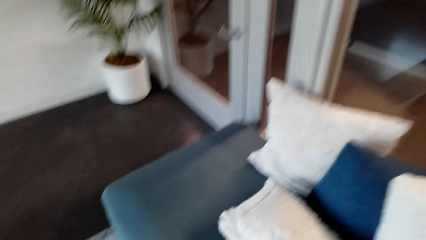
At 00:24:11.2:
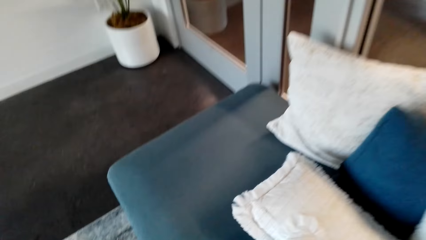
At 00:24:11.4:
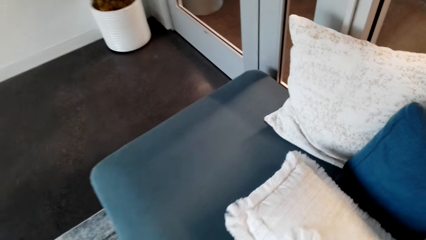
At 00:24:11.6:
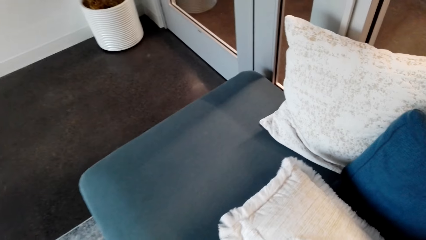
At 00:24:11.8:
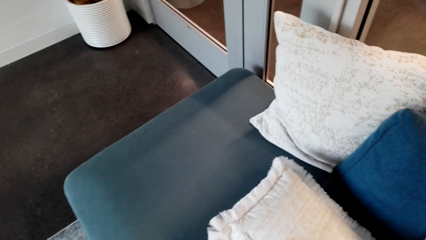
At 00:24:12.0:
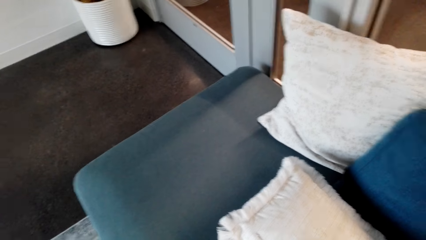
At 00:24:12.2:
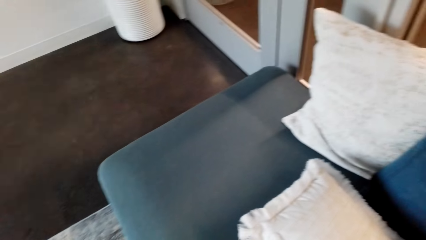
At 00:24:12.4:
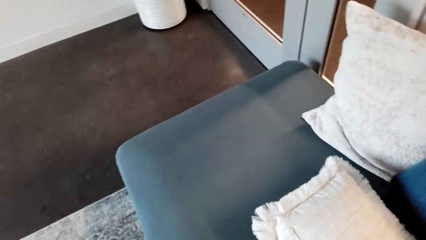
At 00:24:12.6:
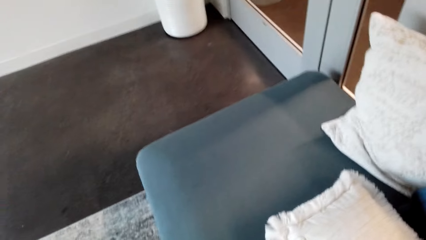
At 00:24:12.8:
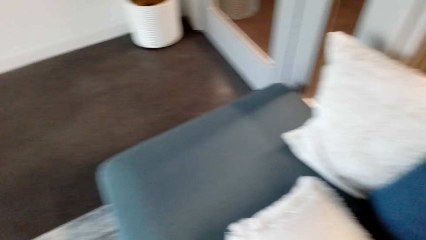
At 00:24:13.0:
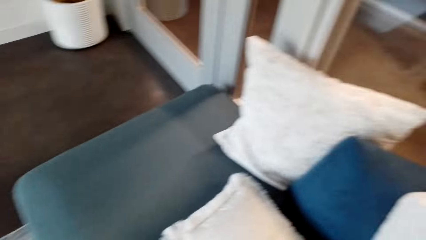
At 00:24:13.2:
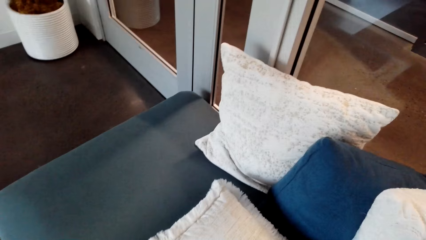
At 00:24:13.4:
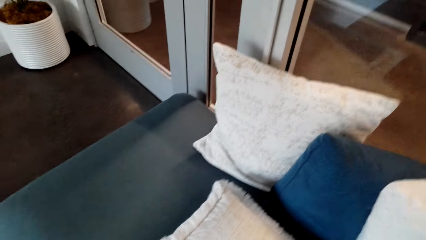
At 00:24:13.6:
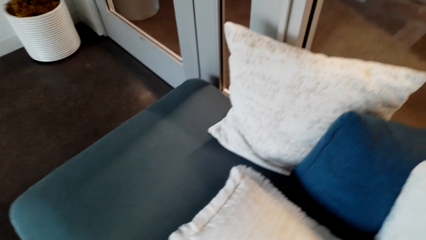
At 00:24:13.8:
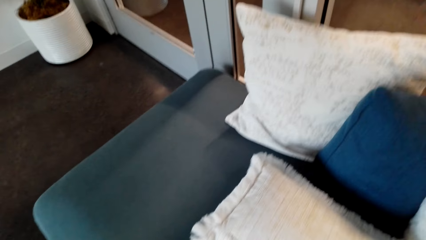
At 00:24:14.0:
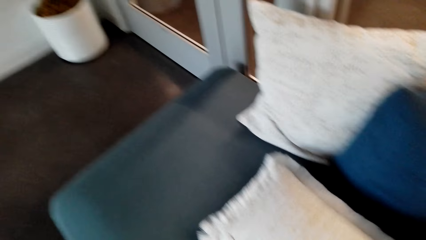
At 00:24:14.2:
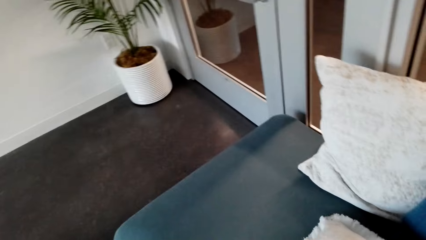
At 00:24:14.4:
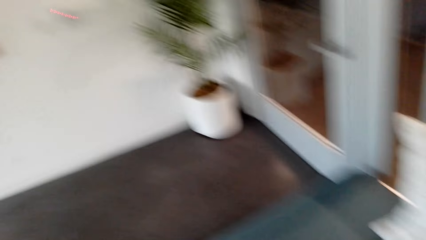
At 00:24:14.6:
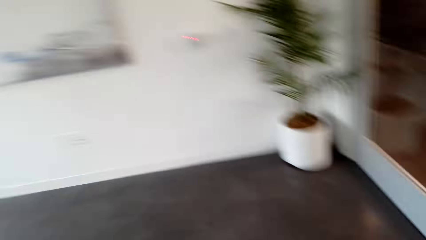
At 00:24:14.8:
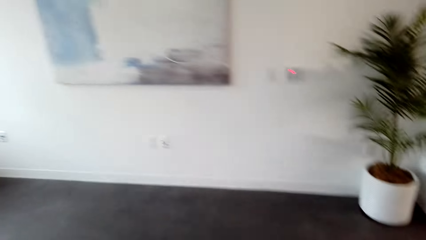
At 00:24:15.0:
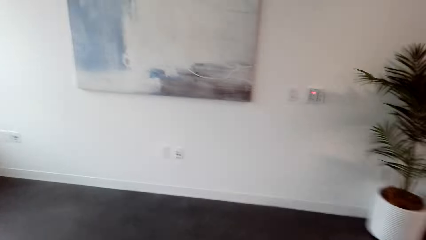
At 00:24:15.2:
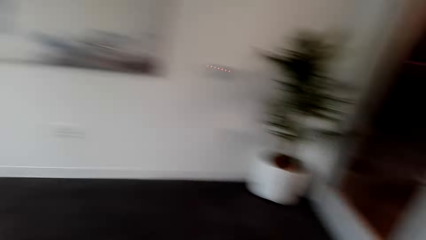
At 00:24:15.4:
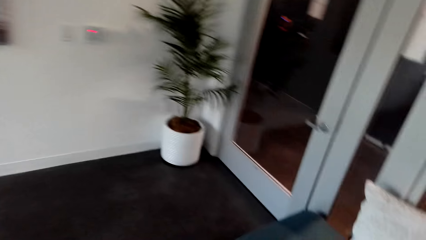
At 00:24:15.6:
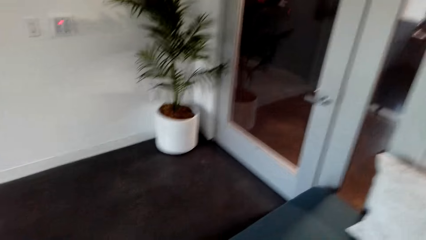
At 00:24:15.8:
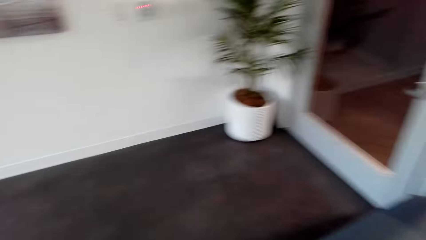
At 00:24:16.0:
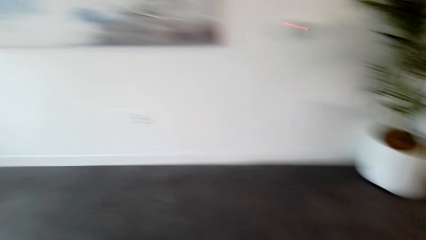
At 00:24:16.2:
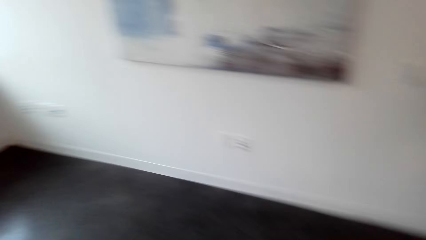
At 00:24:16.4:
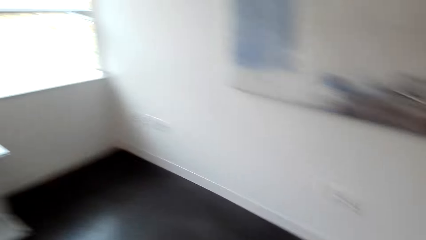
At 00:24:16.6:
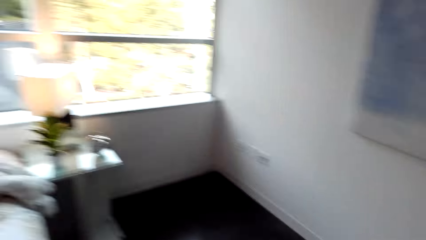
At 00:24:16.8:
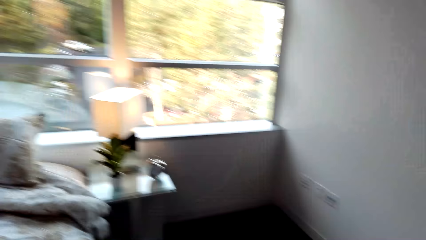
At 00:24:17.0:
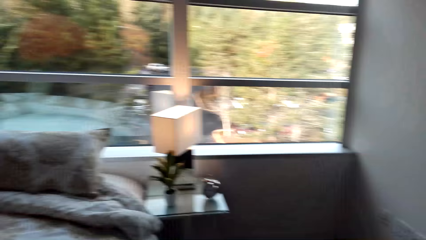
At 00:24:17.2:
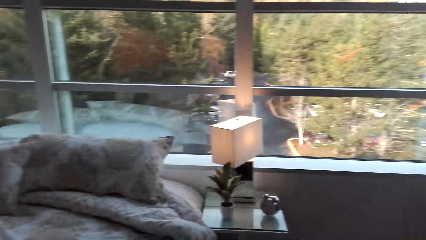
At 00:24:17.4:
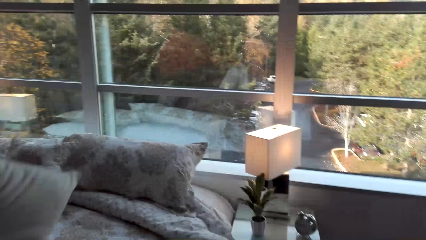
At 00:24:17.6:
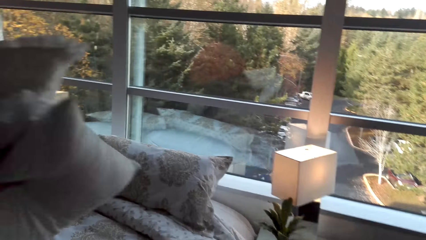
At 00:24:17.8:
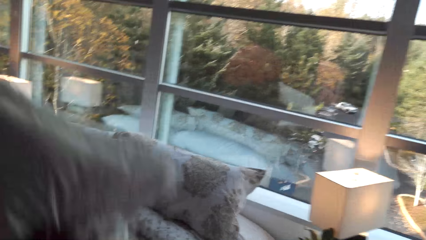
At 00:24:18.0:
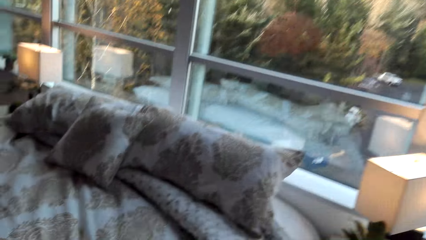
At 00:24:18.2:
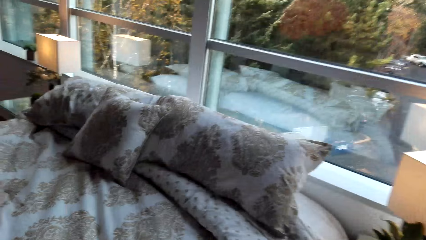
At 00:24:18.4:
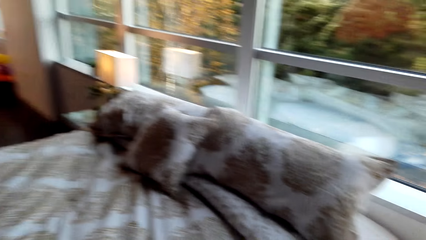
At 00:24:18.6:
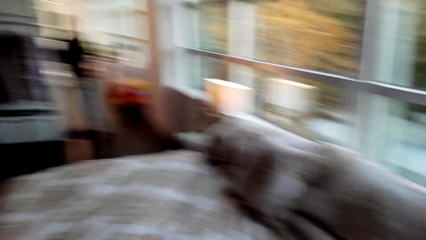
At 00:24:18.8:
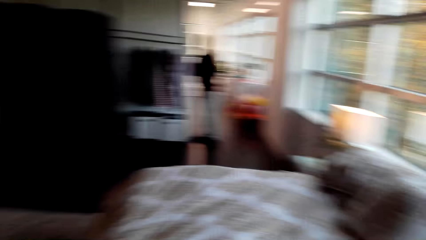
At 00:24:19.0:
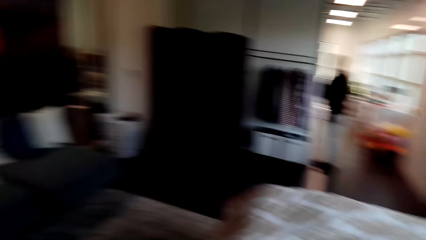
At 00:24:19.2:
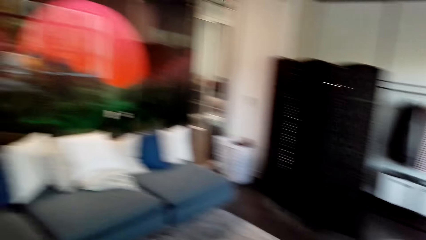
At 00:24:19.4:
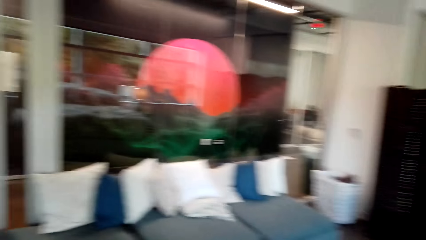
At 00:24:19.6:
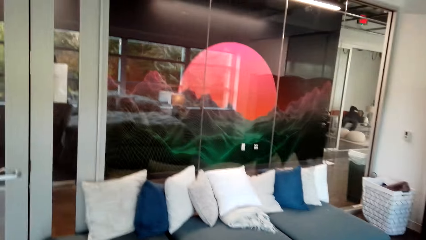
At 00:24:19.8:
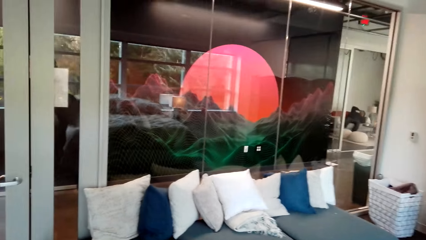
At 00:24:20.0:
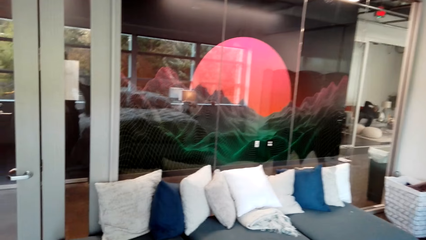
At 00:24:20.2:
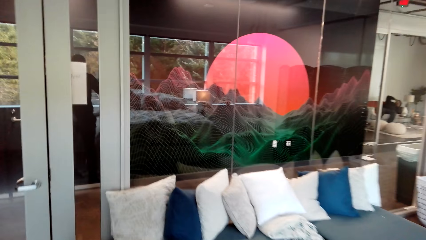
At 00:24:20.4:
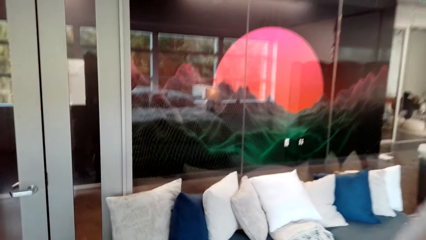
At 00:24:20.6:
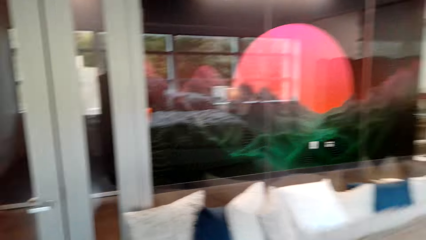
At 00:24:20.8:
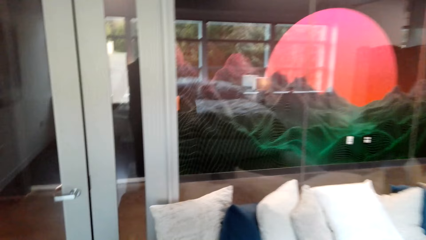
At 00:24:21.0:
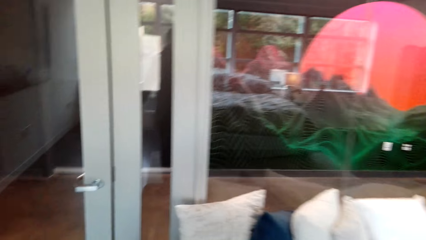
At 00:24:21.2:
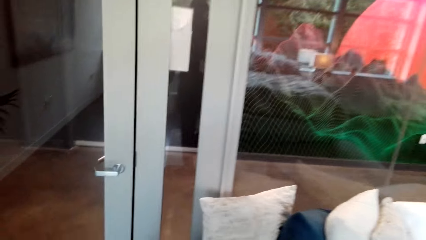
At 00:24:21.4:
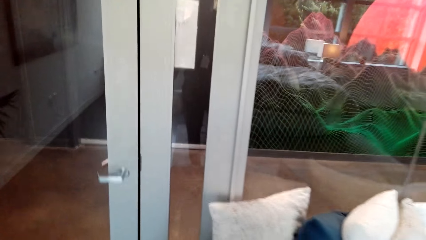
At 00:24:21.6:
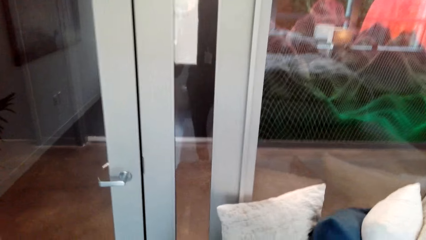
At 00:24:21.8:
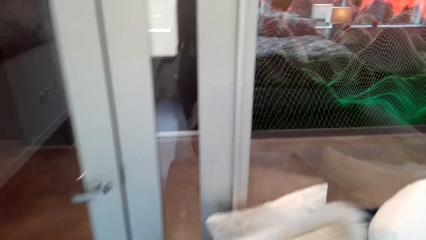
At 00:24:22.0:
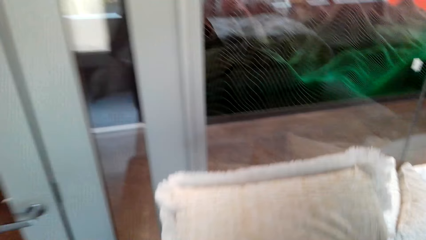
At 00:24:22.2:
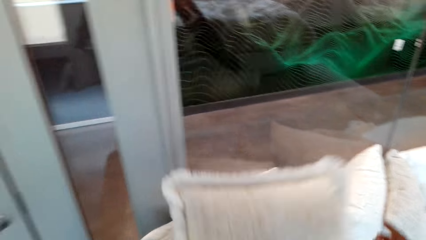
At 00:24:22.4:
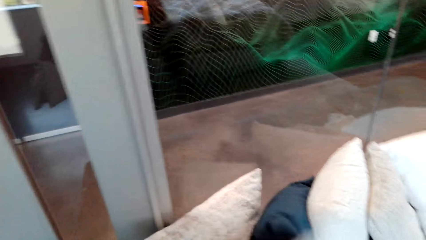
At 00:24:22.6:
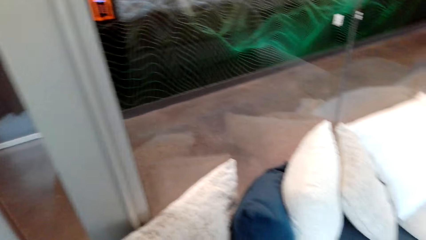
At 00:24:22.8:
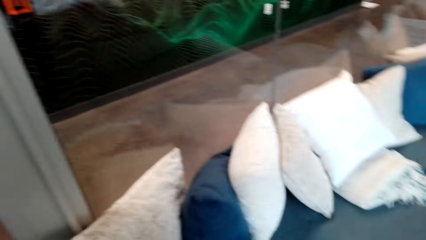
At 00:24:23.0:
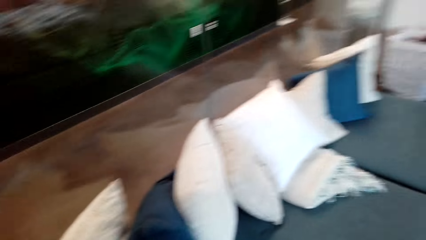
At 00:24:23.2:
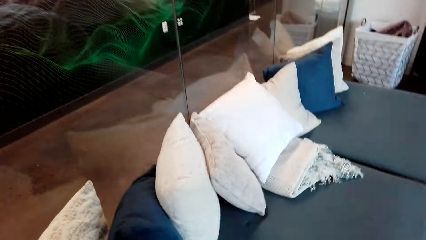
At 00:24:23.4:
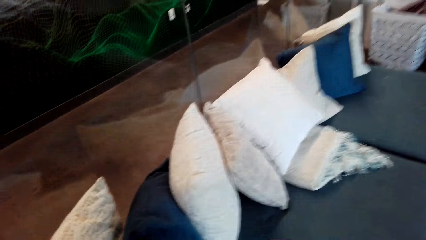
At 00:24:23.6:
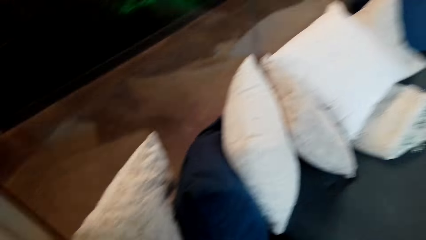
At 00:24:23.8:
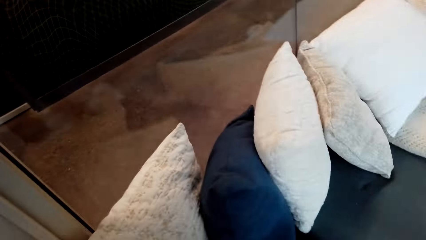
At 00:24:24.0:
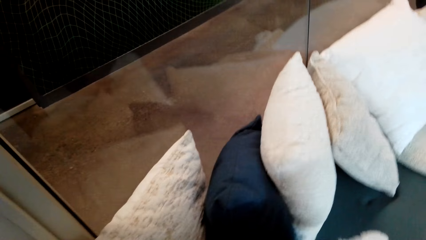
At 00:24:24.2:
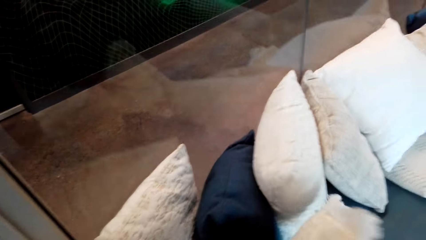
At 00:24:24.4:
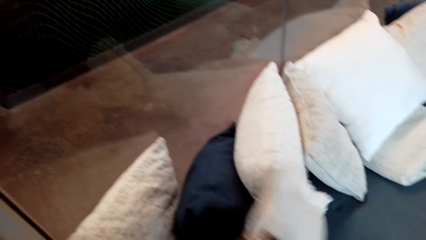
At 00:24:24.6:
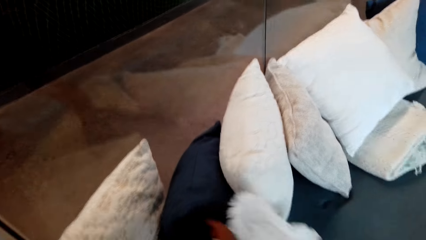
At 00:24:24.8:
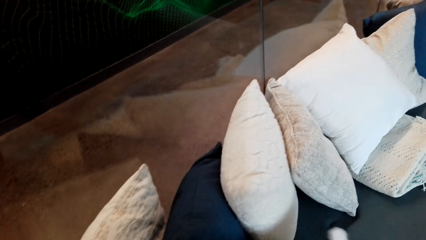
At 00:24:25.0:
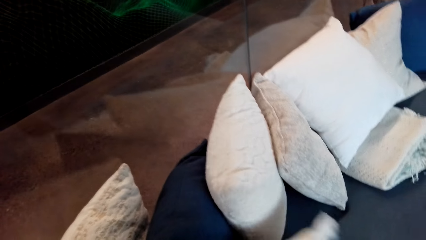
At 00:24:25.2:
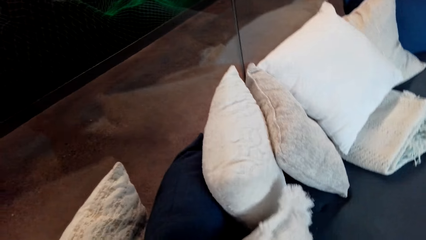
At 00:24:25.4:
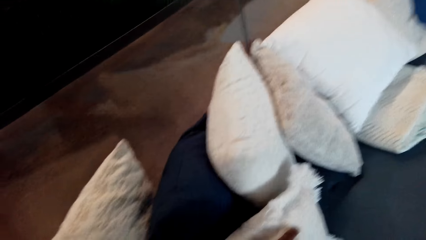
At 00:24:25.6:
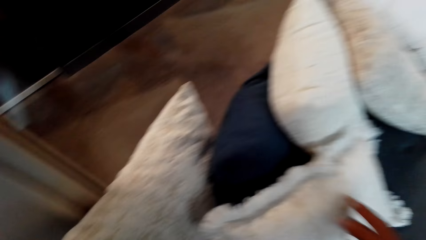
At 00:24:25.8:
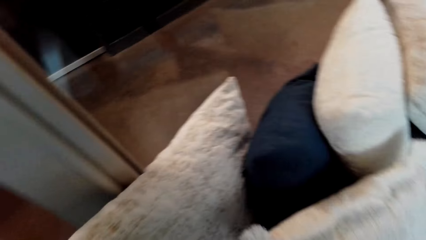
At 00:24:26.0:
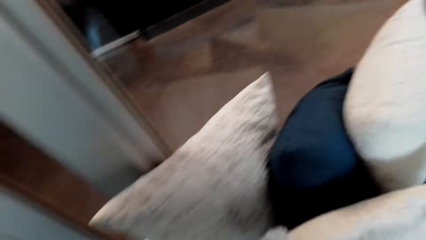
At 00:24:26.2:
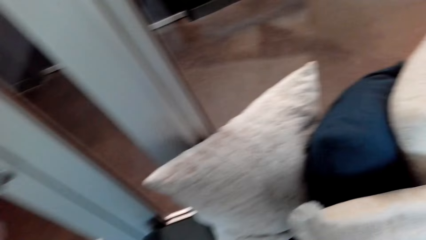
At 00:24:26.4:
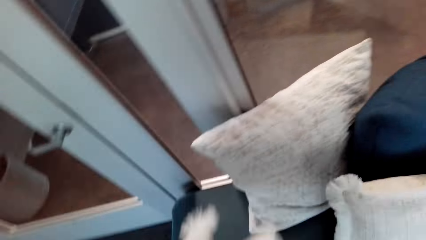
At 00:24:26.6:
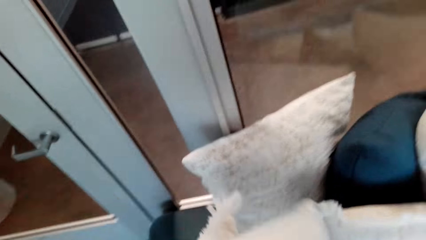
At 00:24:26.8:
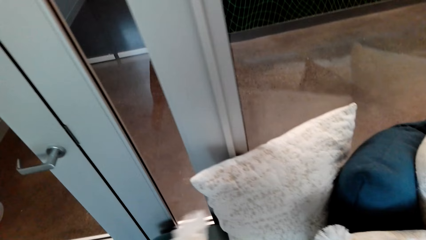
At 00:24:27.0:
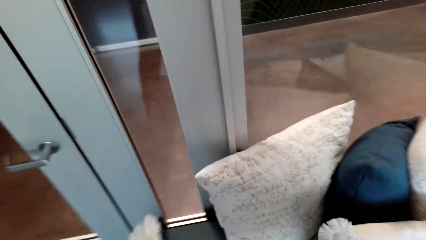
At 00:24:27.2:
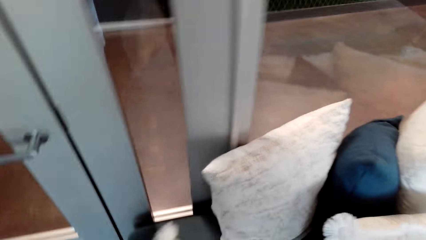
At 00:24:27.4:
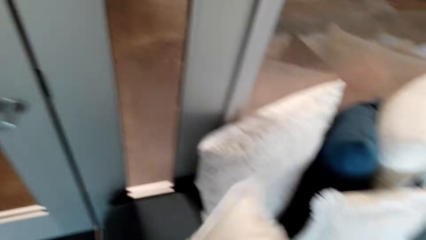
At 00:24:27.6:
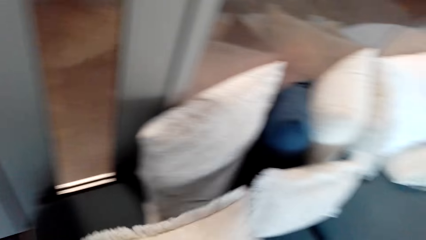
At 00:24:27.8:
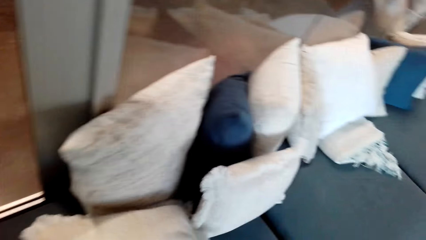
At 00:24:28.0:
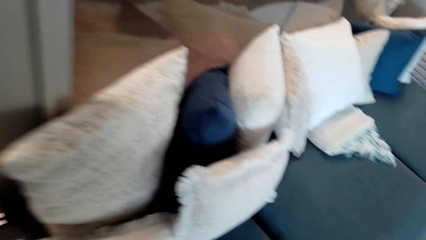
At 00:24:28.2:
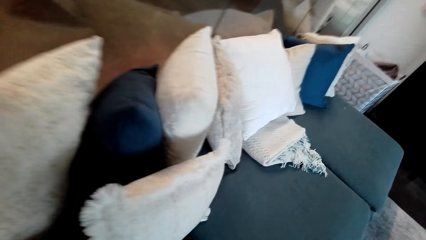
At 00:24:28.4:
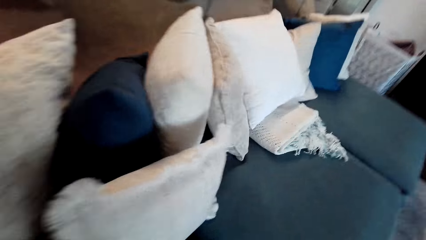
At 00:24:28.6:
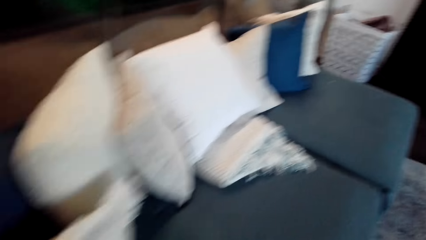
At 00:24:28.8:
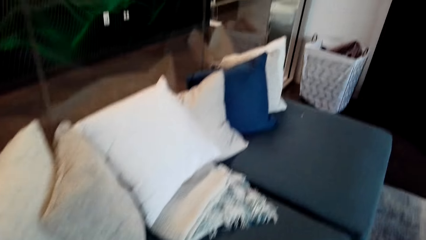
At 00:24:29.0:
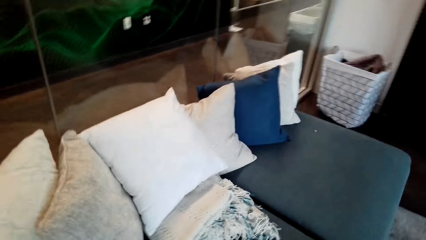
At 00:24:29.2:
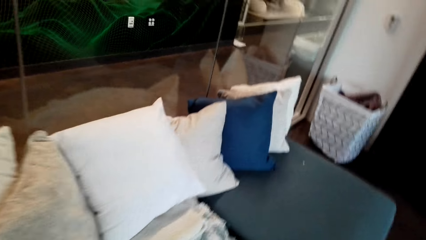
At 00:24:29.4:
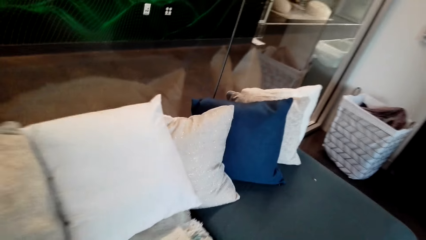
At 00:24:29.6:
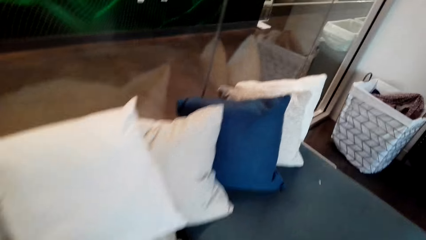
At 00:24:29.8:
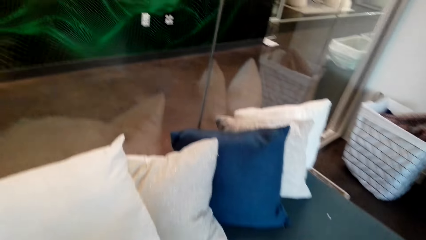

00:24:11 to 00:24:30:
The camera wearer throws a pillow. They arrange the throw pillow on the couch.
